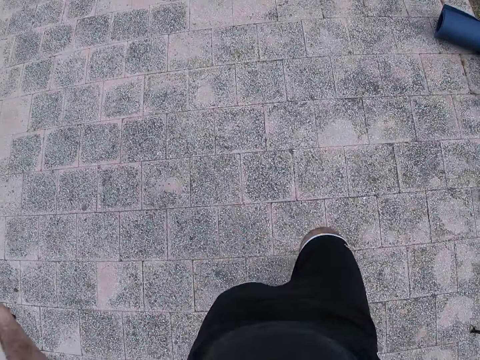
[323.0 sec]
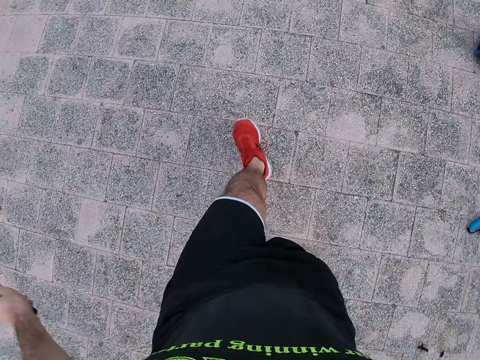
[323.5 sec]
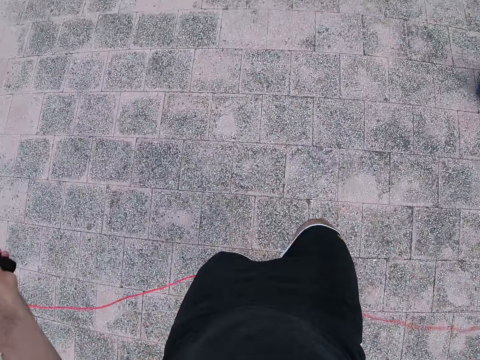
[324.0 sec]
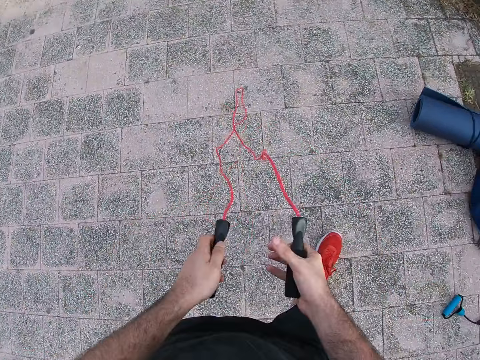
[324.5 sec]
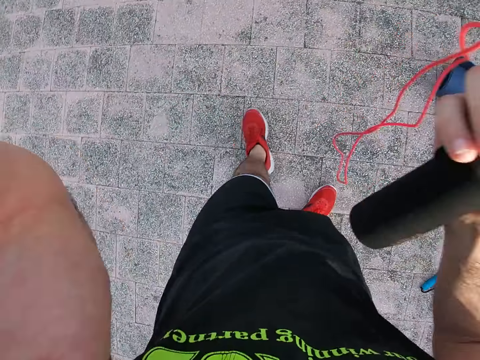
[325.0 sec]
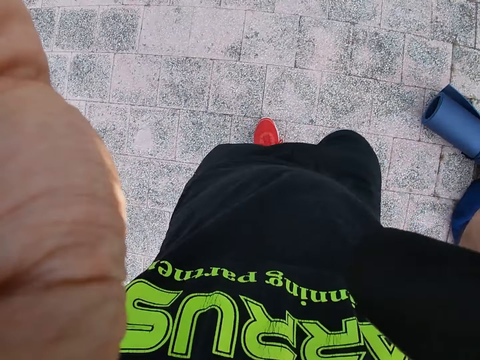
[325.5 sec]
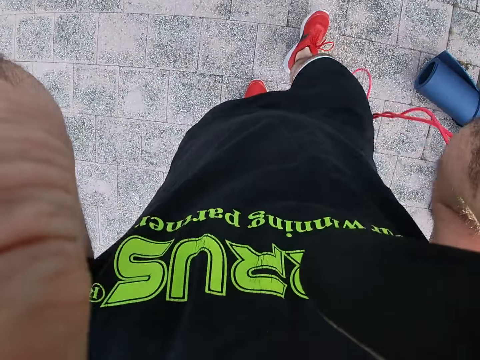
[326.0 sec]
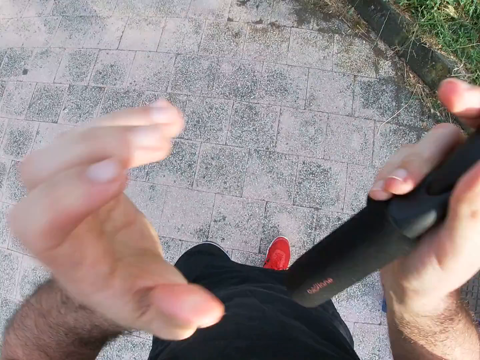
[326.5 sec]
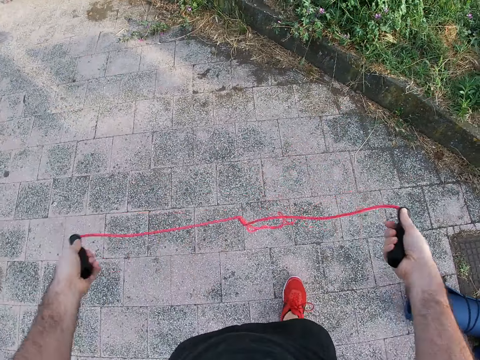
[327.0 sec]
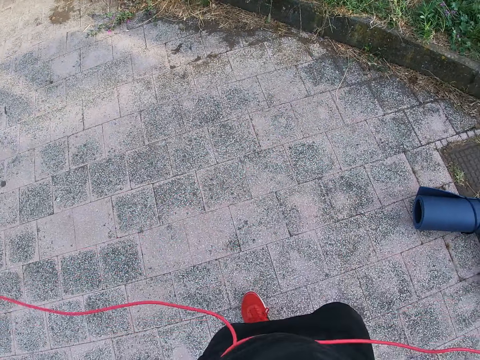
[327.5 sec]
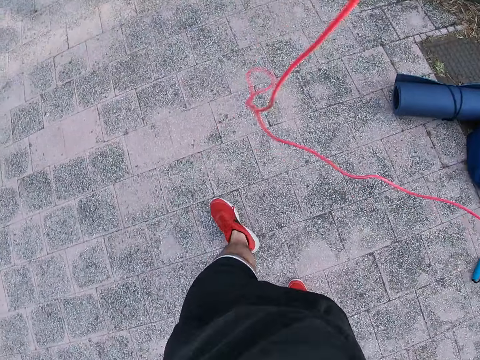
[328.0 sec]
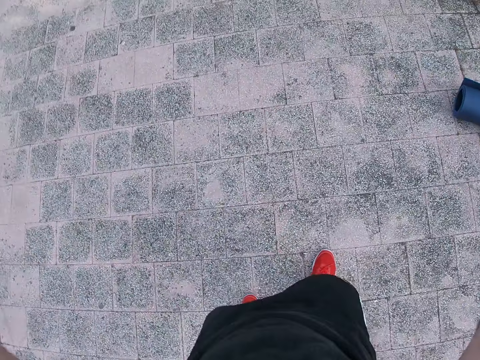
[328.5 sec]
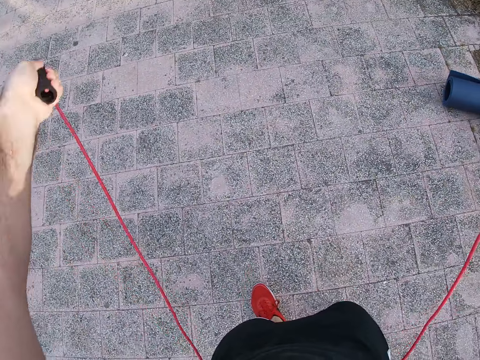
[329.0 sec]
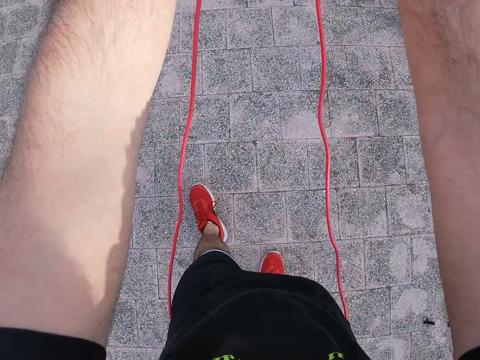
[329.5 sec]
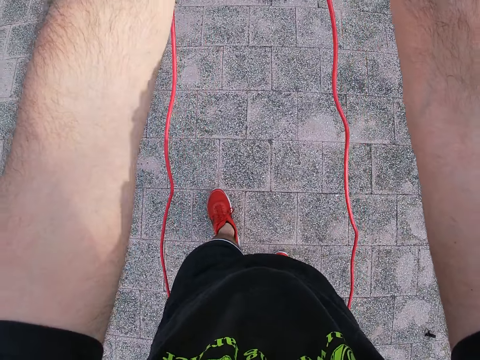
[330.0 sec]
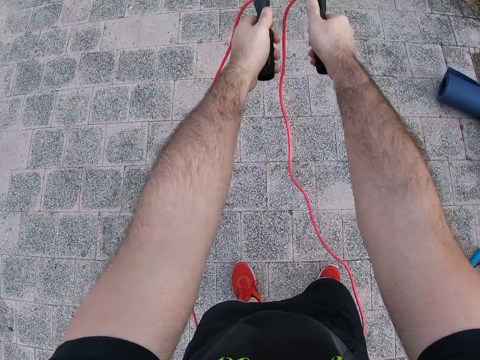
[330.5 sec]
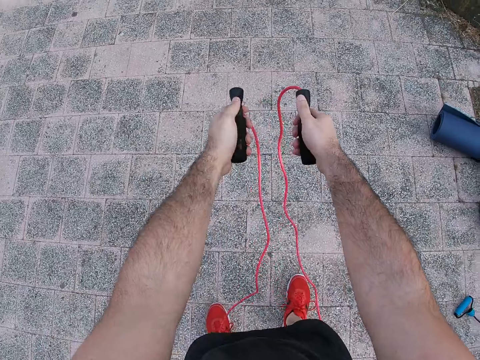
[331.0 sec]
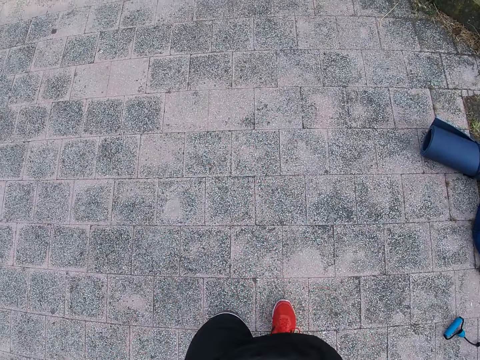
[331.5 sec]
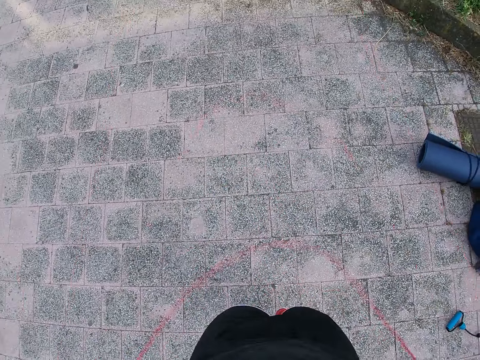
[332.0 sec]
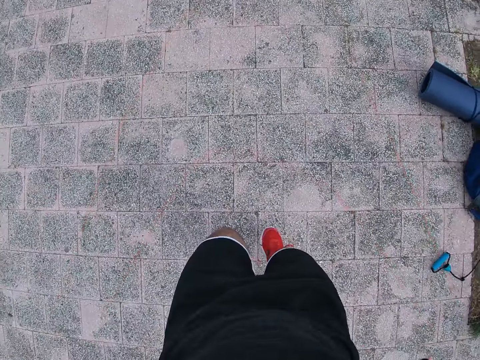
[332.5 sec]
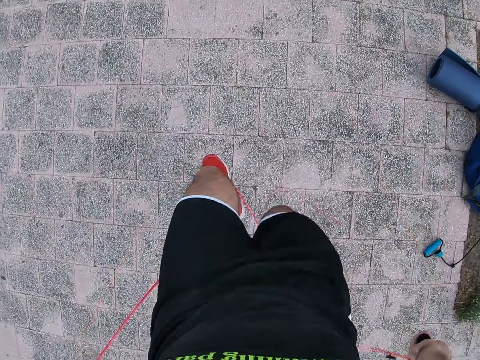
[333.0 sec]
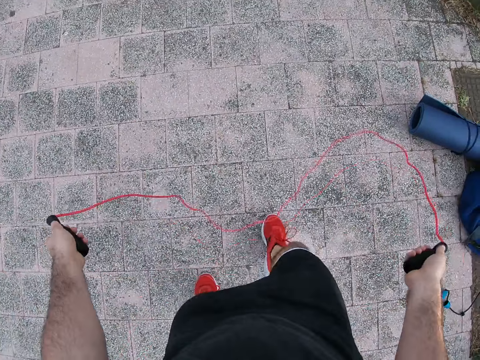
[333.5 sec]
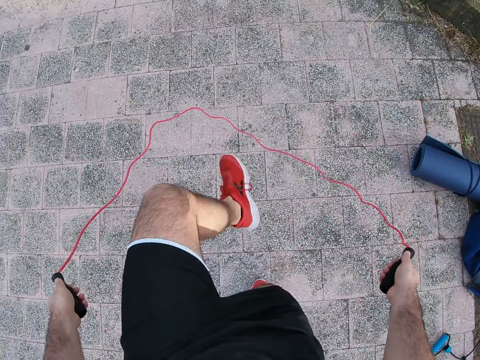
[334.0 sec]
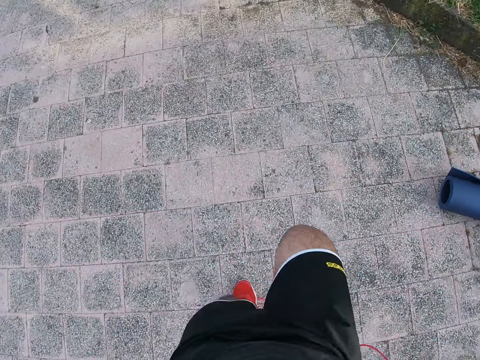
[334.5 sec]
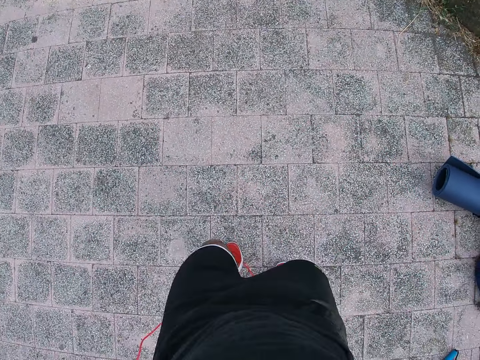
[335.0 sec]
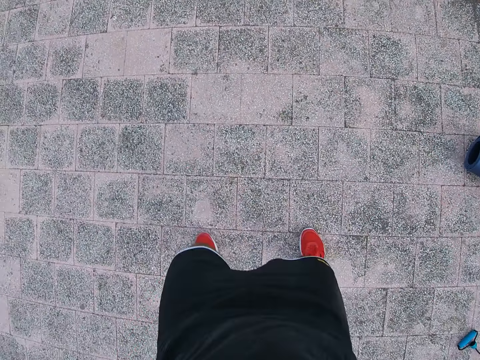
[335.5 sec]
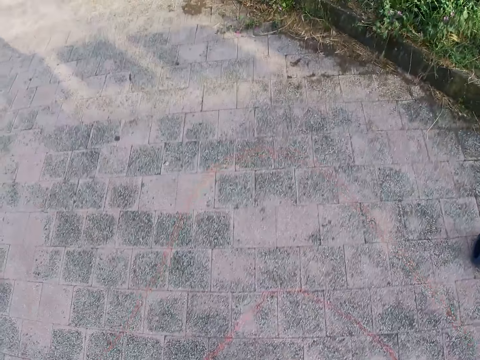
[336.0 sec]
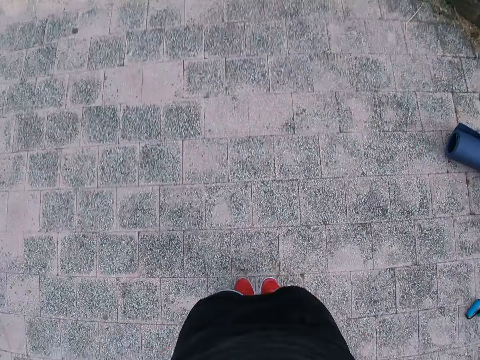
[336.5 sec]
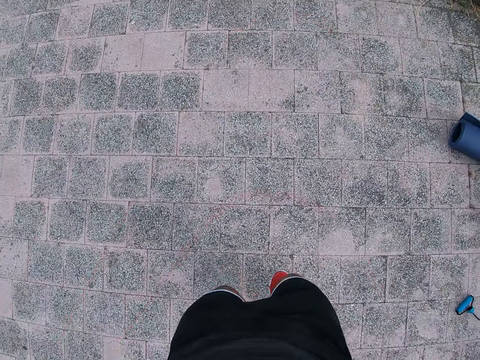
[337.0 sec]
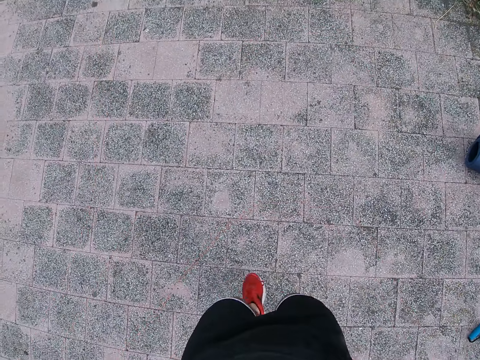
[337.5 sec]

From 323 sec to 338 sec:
The camera wearer passes the skipping rope handle in his left hand to his right hand. He adjusts his camera with both hands. He lowers both hands. He picks one skipping rope handle from his right hand with his left hand. He stretches the skipping rope in both hands. He swings the skipping rope backwards. He stretches his arms forward. He does rope jumping.

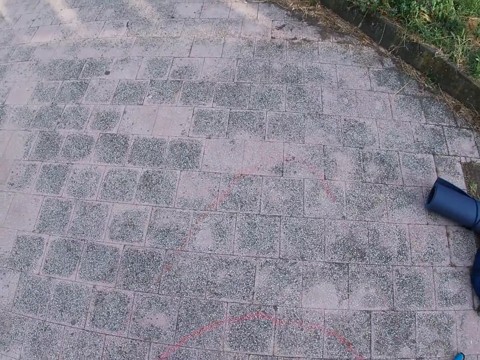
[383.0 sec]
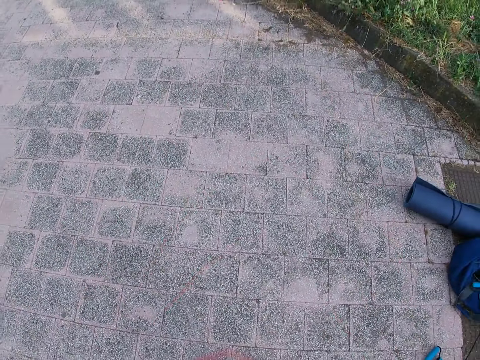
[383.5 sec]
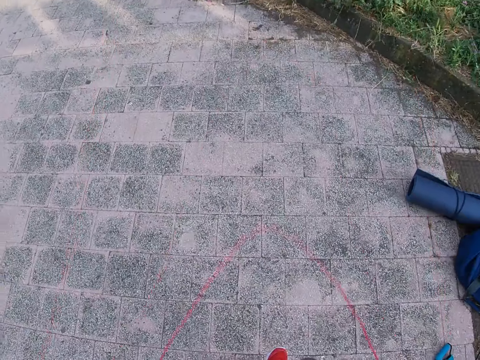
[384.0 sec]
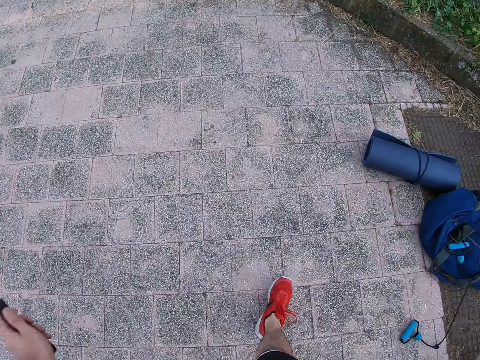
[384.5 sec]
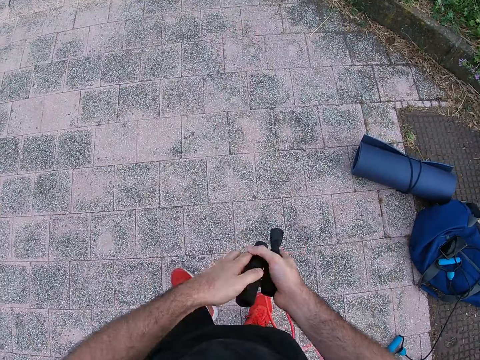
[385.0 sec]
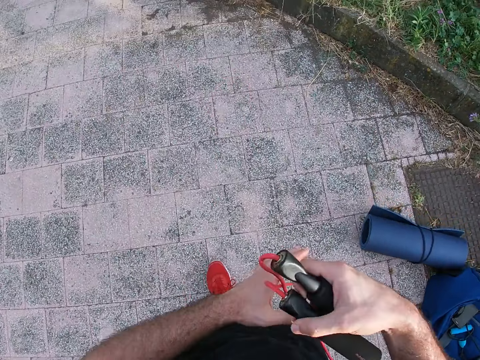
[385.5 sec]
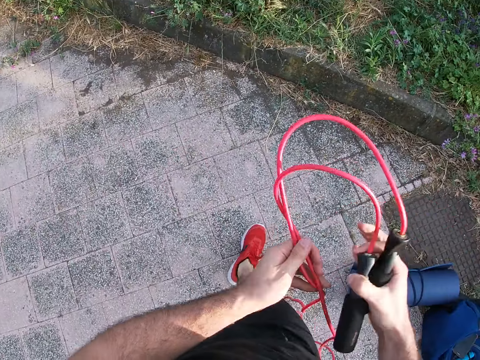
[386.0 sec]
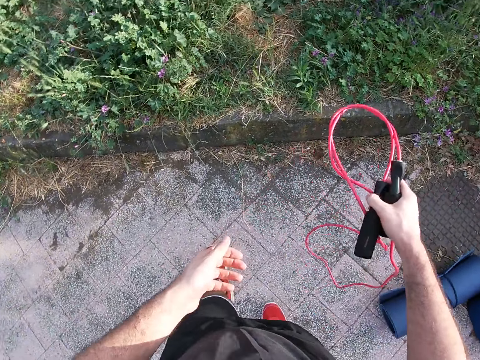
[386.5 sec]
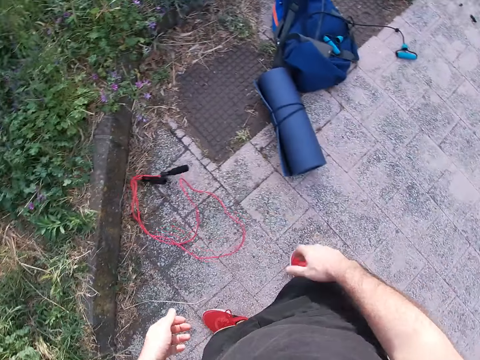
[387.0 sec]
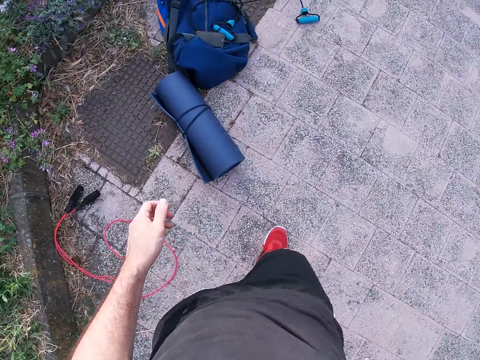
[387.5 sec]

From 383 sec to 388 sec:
The camera wearer passes the skipping rope handle in his left hand to his right hand. He stops rope jumping. He folds the skipping rope with both hands. He holds the skipping rope in his right hand. He drops the skipping rope onto the floor.
